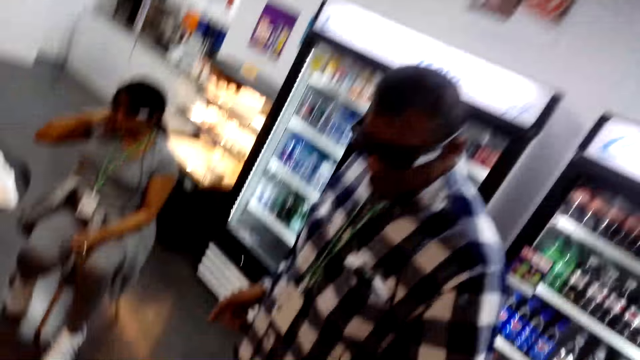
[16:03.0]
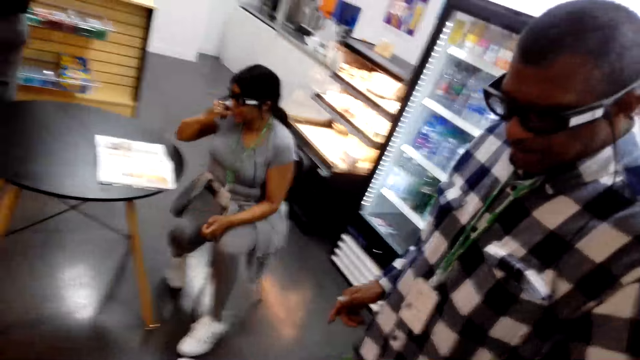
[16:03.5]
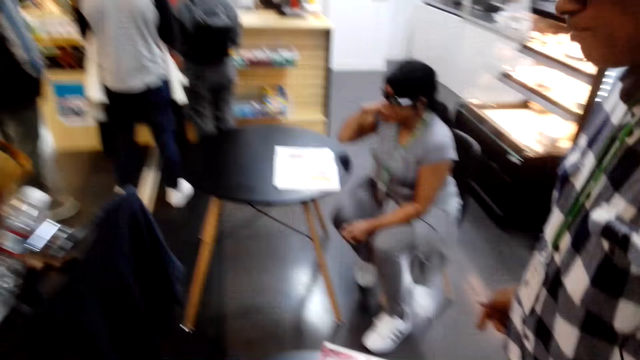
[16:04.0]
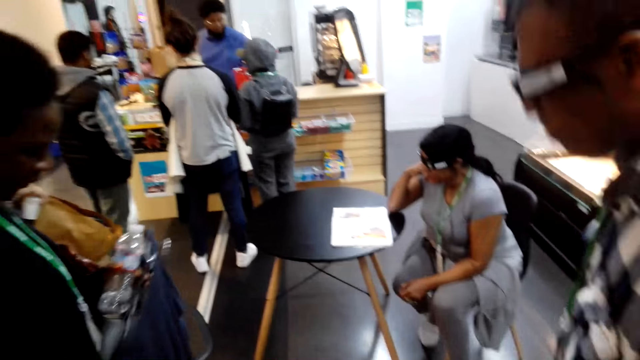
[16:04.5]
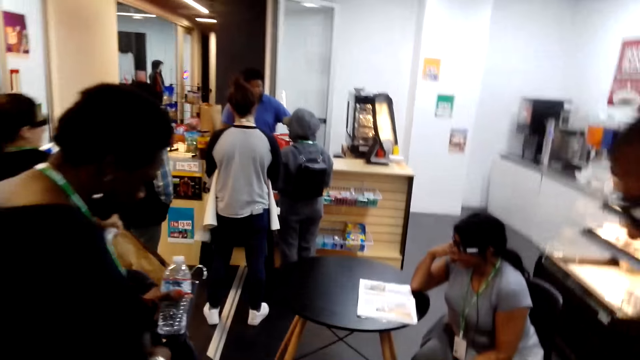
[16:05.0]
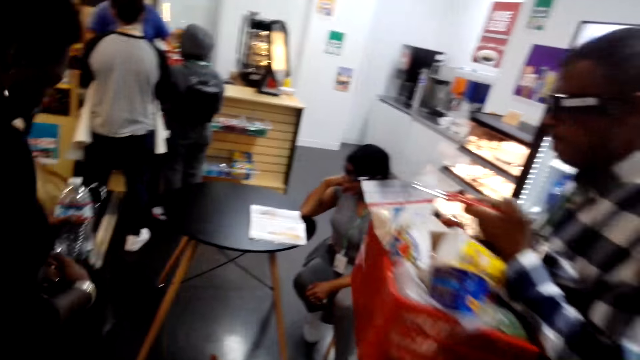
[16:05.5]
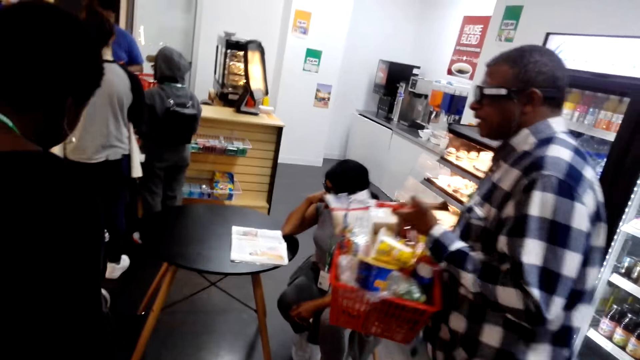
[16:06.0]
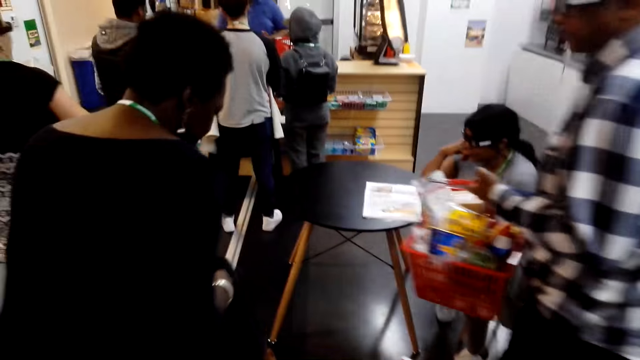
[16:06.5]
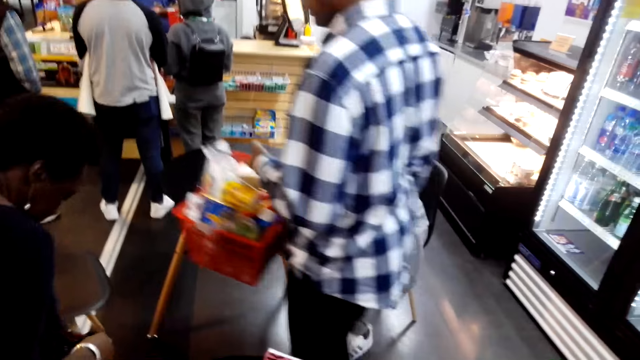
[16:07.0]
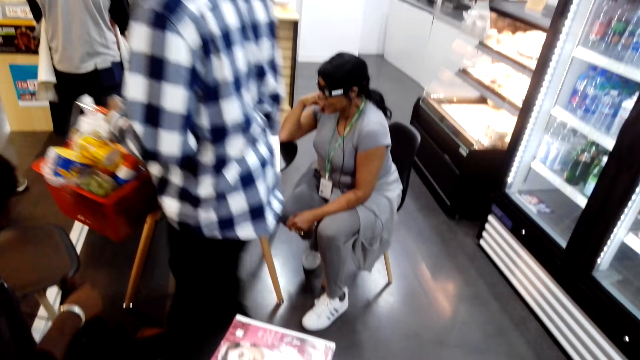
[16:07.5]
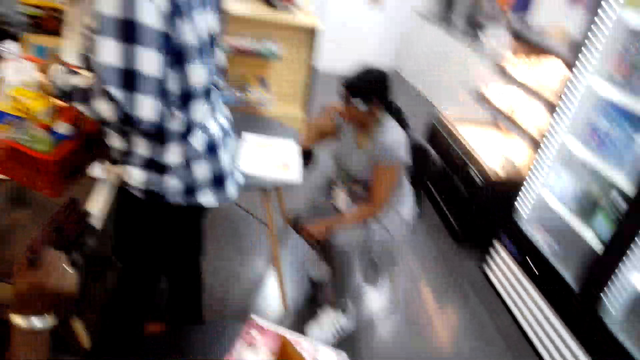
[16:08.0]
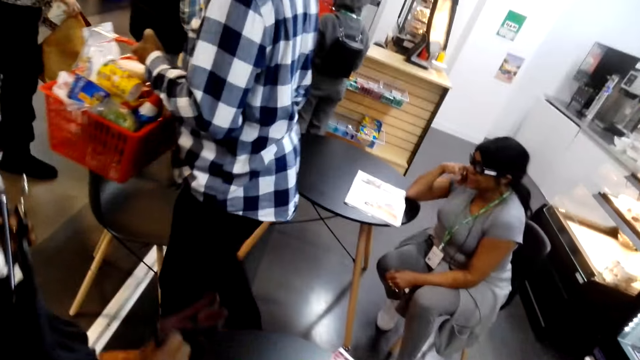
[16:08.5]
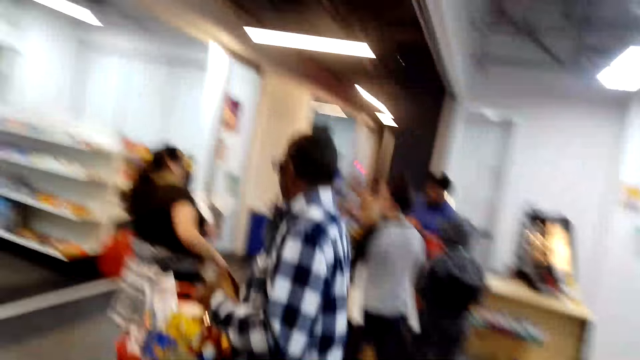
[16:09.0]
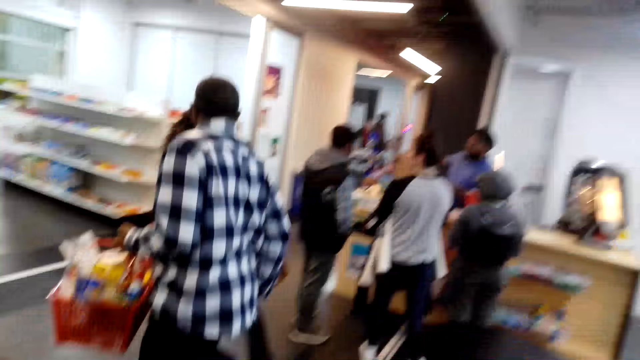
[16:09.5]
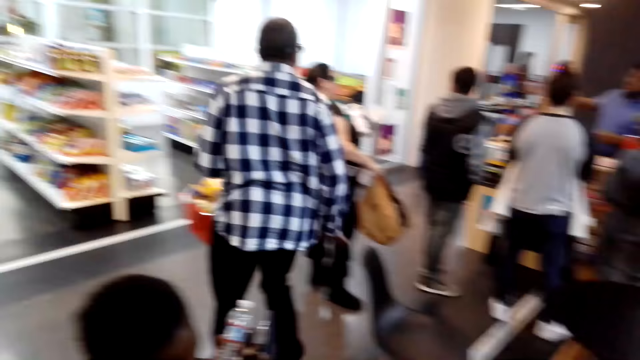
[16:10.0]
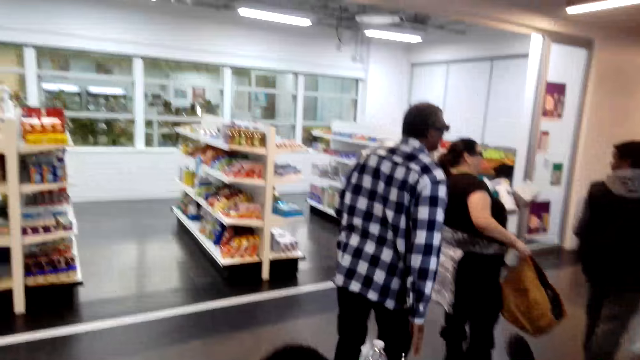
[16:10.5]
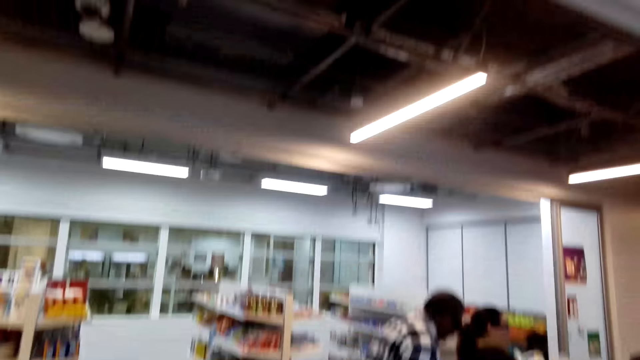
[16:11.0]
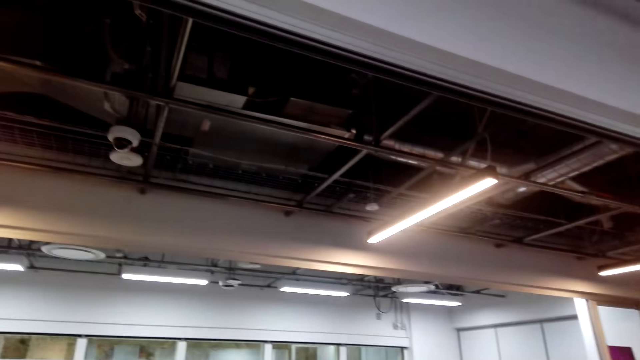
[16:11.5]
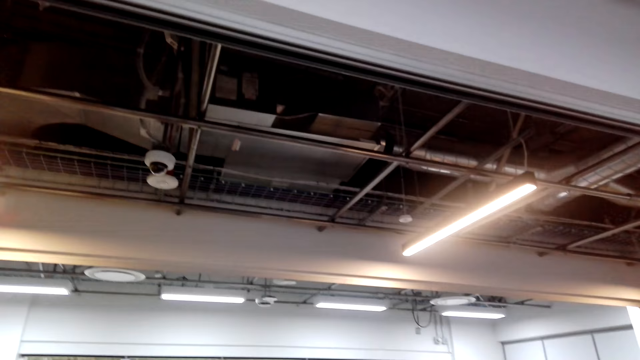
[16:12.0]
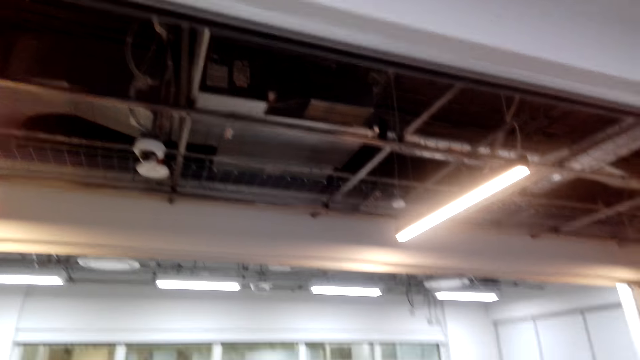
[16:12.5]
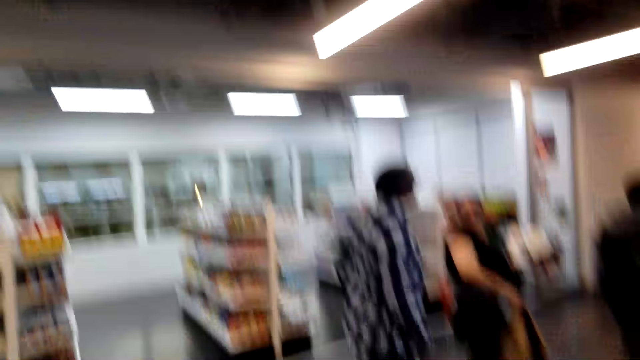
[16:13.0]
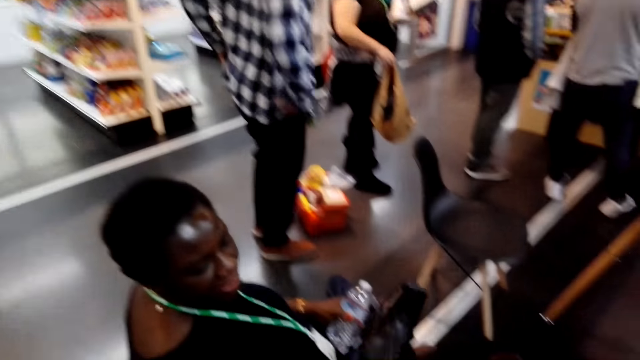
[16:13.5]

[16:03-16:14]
A man moves around. Another man picks up something. The first man lifts a shopping bag and walks around. A lady sits down. The camera wearer looks around the supermarket.

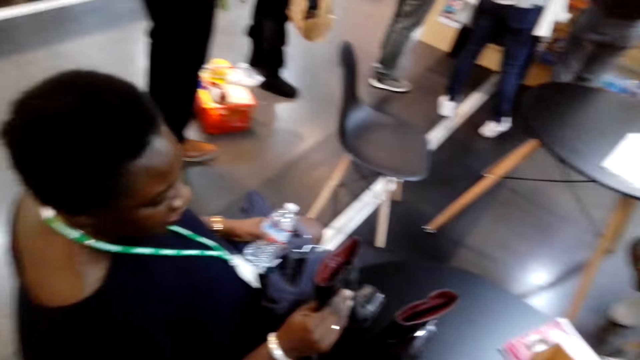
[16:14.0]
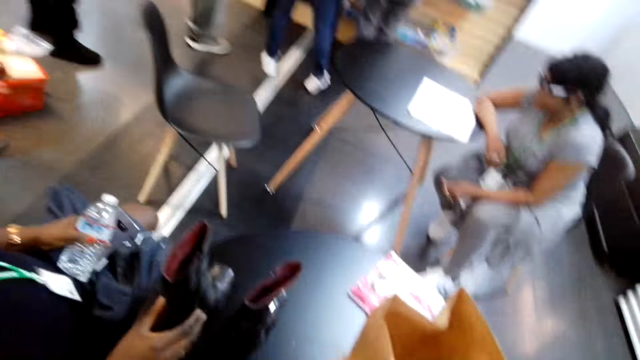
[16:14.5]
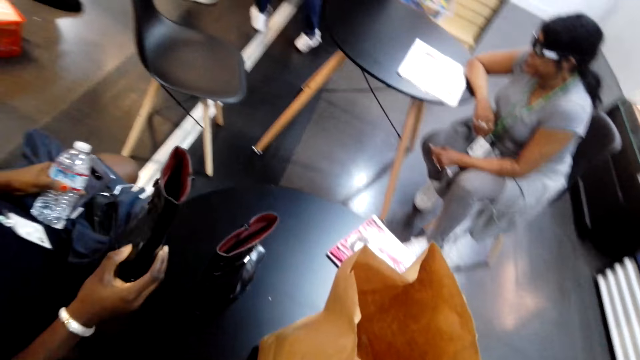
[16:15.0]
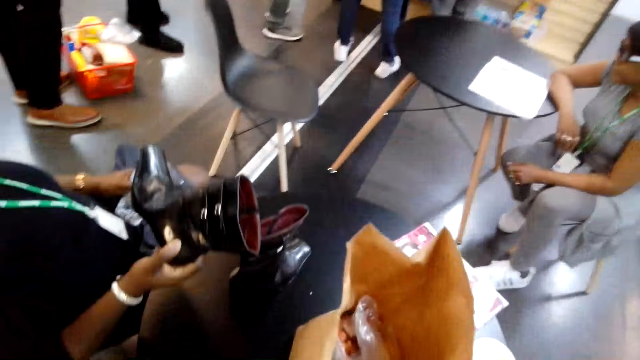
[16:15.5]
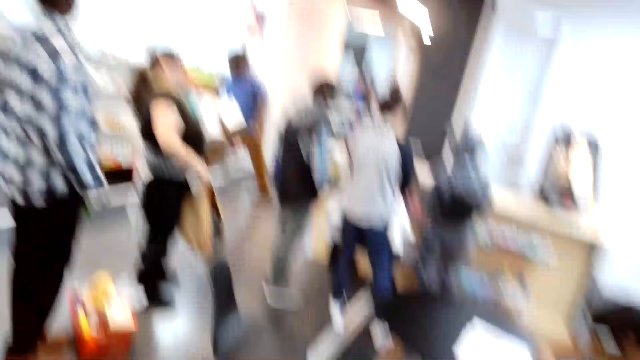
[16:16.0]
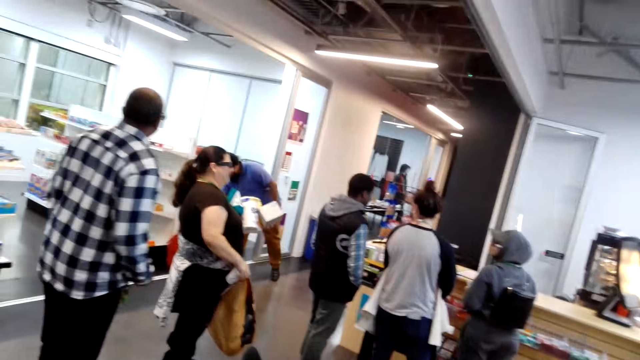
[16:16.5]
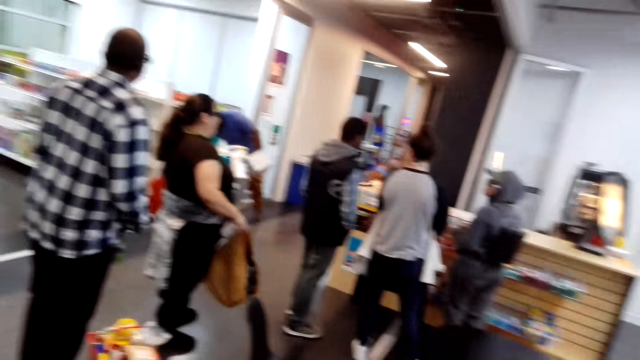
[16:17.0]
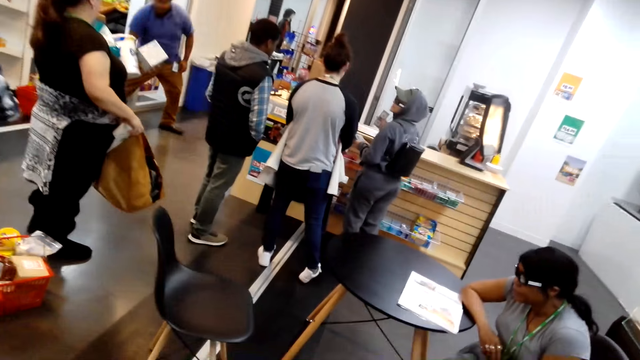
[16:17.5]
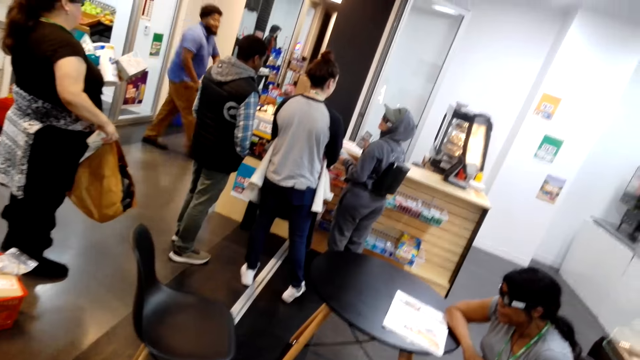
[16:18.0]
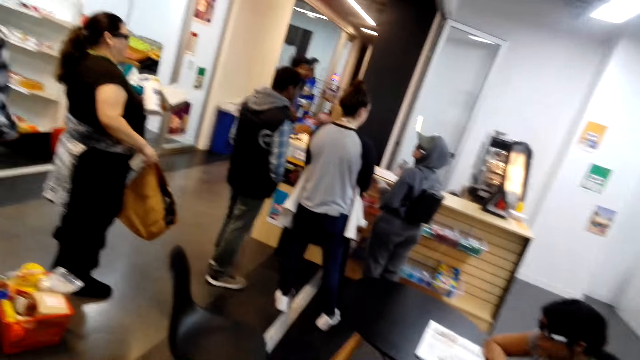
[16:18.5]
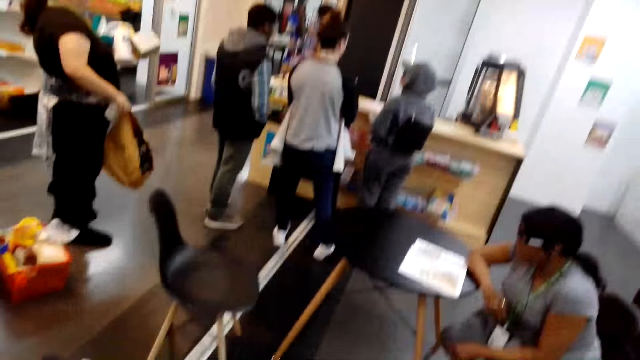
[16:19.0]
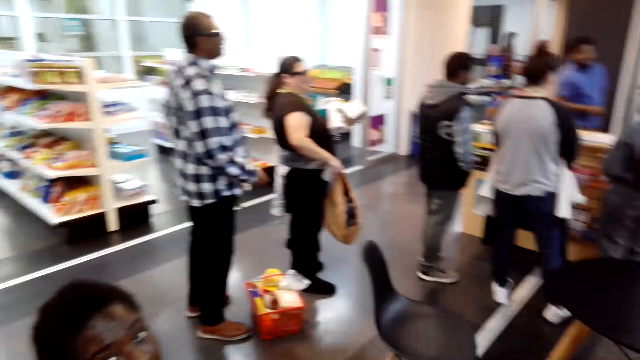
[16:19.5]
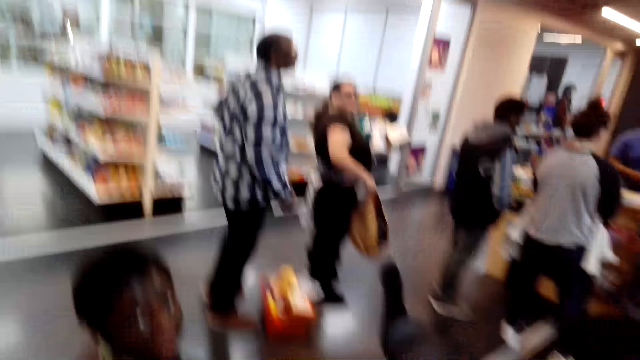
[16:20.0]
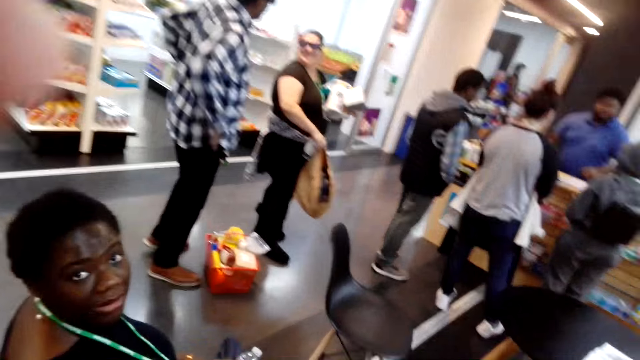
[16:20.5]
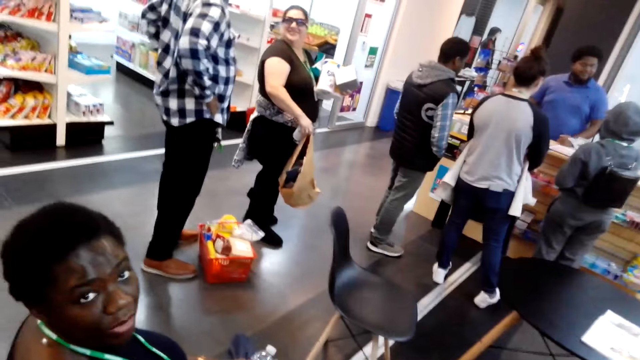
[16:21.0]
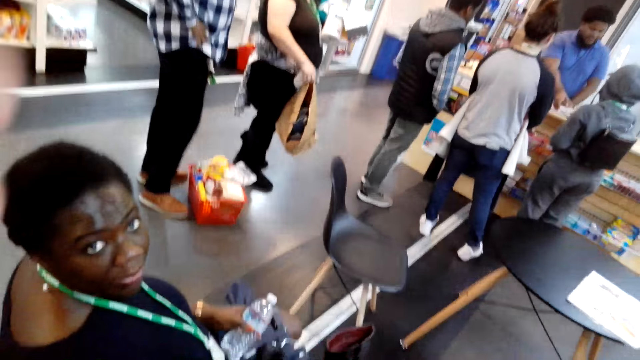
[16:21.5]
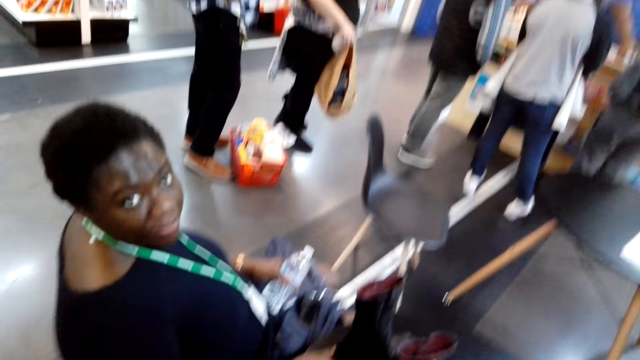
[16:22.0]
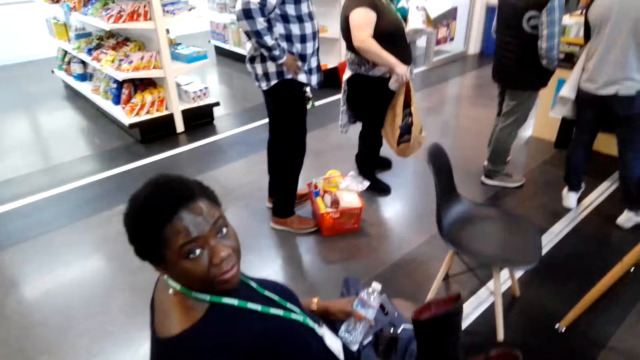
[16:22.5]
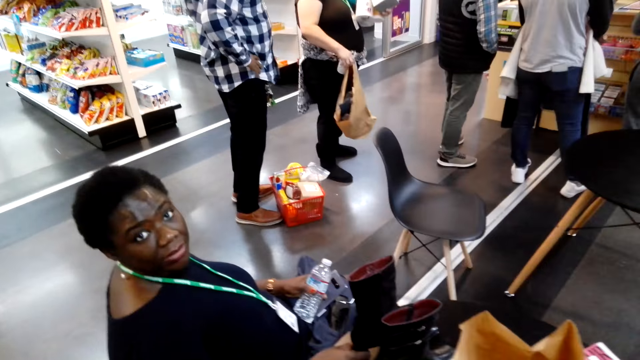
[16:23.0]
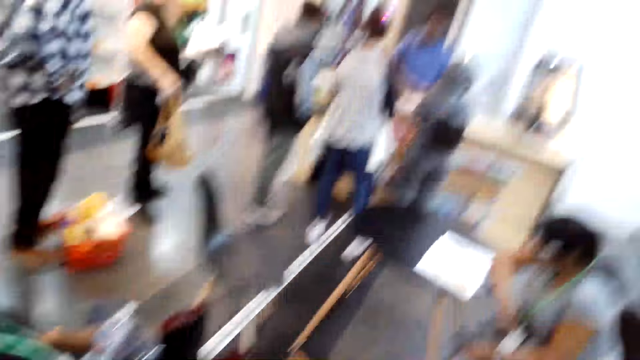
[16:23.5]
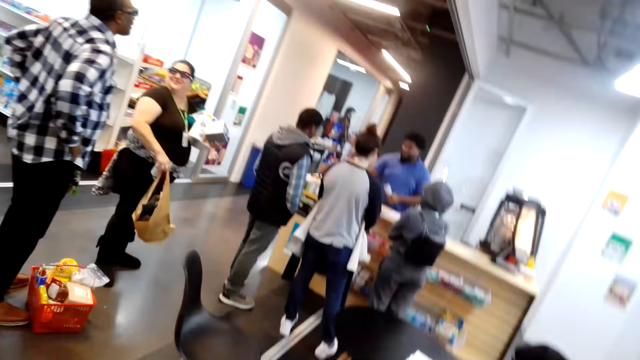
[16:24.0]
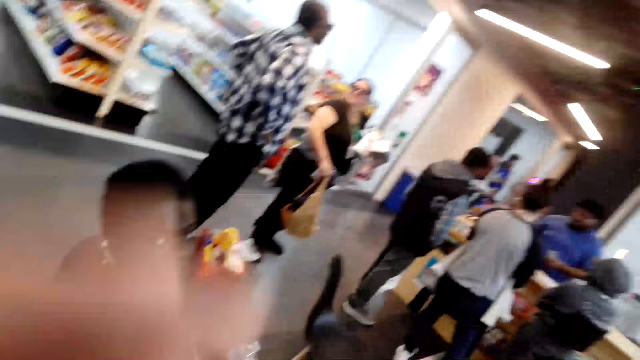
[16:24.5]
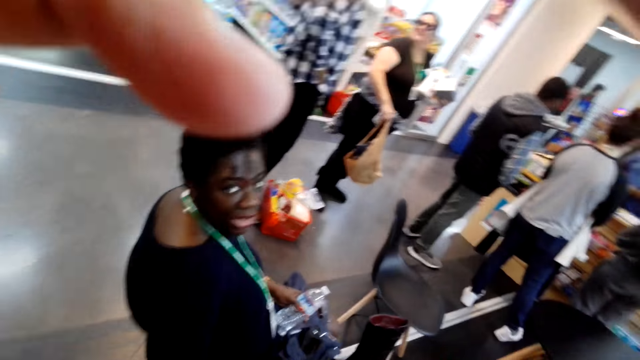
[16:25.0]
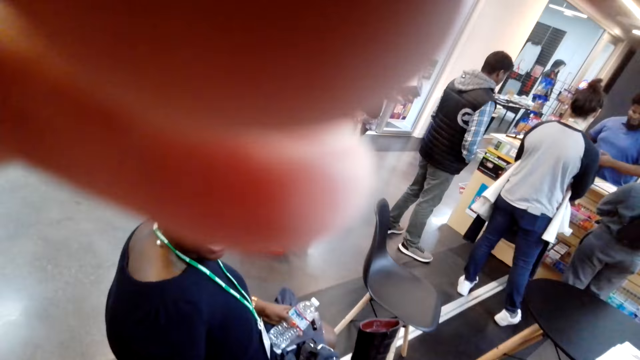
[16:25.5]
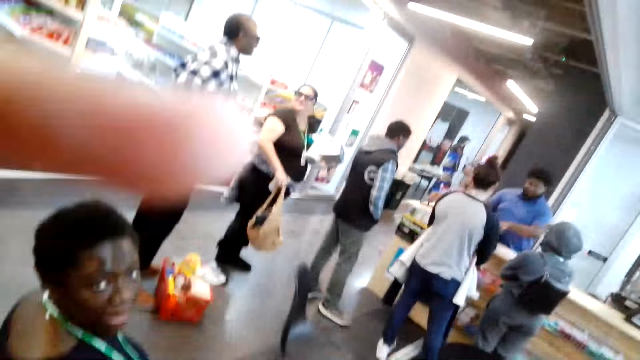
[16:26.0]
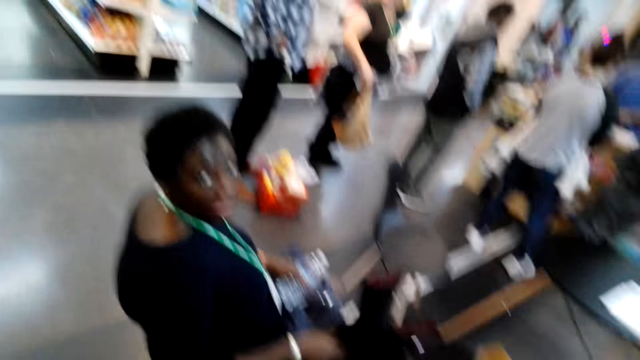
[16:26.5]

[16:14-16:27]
A lady lifts a shoe. A man puts a shopping bag down and walks around. Another lady turns back. The camera wearer talks to a second man. A third man talks to the other lady and touches on the waist. The second man talks to the camera wearer. The first man picks up something. The camera wearer lifts a hand. They talk to the second man.
